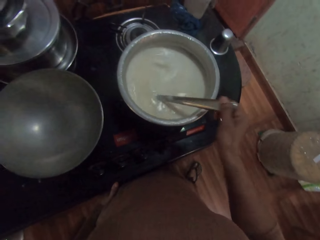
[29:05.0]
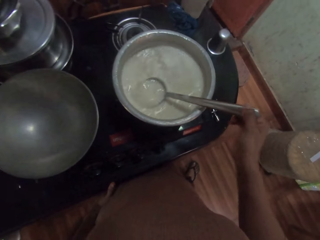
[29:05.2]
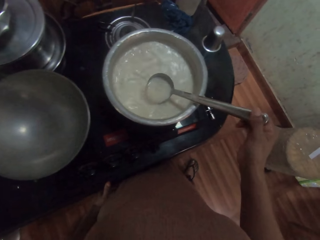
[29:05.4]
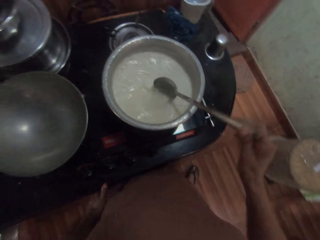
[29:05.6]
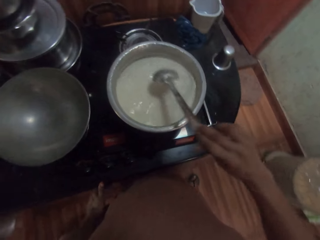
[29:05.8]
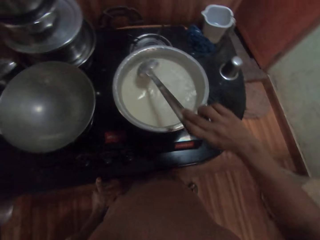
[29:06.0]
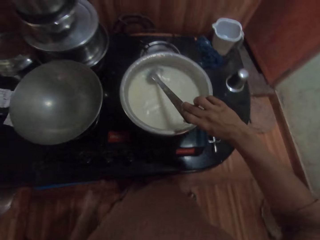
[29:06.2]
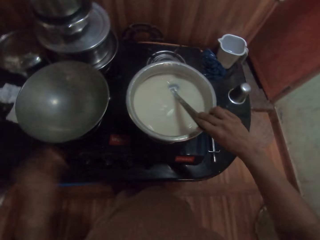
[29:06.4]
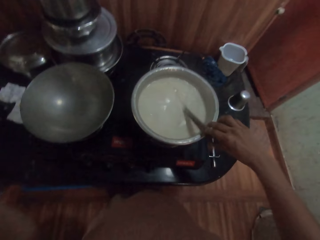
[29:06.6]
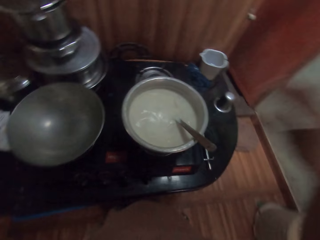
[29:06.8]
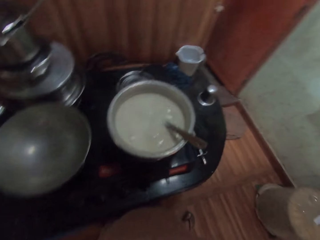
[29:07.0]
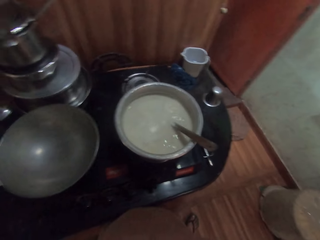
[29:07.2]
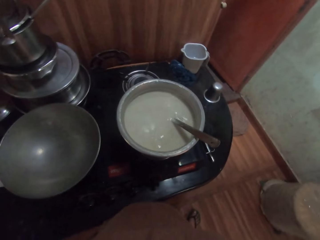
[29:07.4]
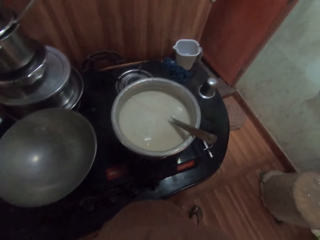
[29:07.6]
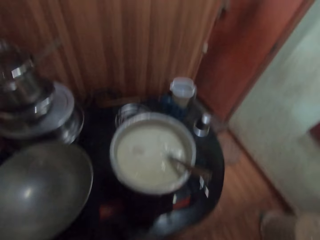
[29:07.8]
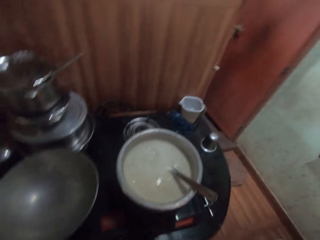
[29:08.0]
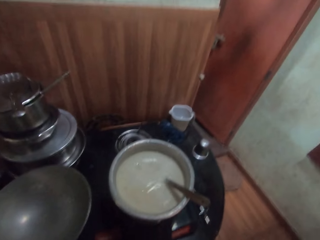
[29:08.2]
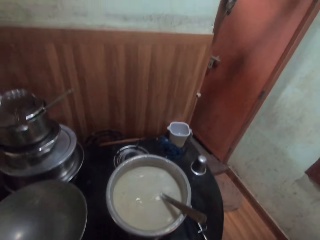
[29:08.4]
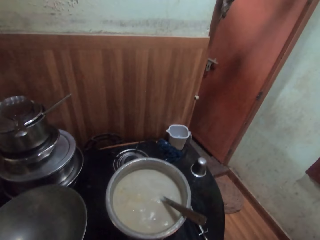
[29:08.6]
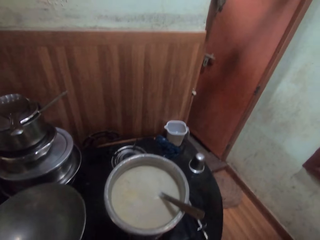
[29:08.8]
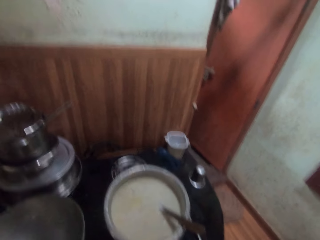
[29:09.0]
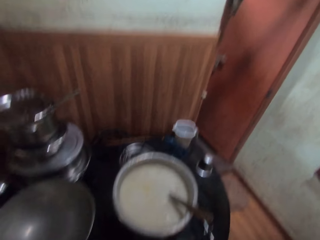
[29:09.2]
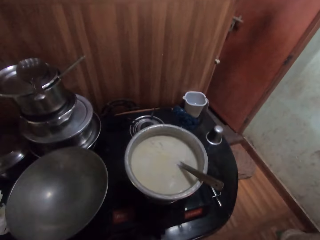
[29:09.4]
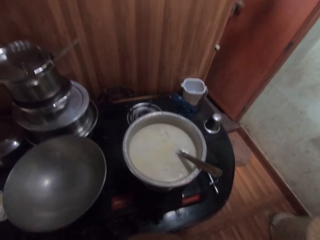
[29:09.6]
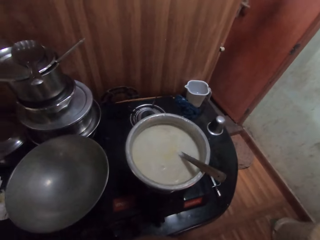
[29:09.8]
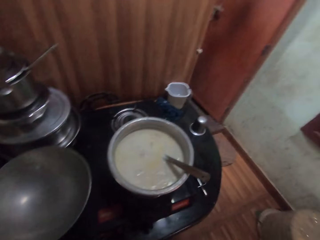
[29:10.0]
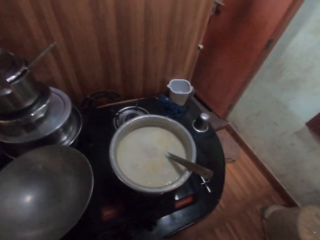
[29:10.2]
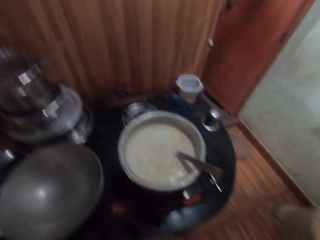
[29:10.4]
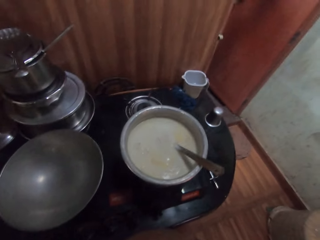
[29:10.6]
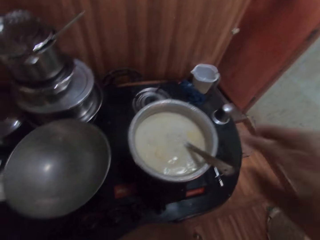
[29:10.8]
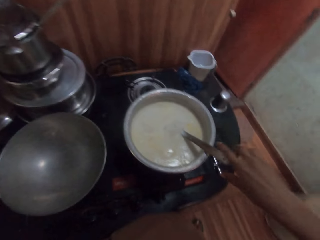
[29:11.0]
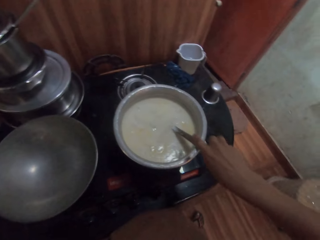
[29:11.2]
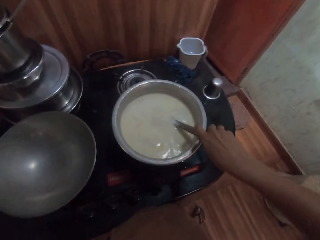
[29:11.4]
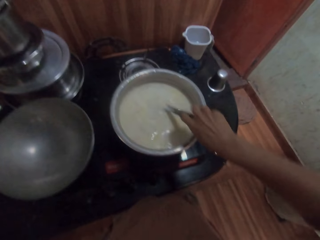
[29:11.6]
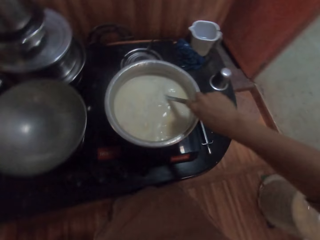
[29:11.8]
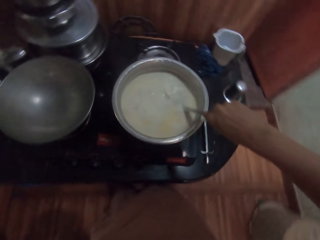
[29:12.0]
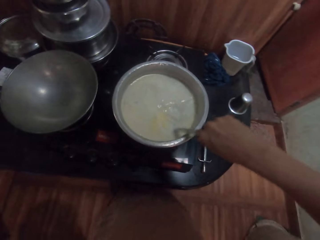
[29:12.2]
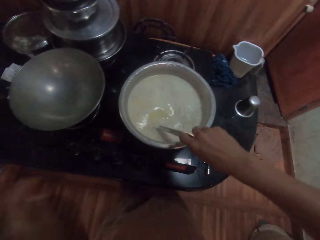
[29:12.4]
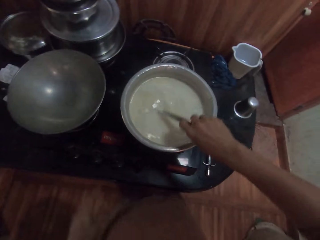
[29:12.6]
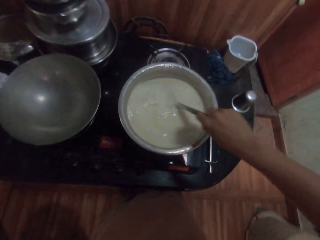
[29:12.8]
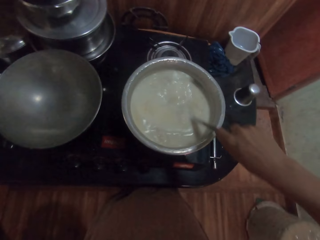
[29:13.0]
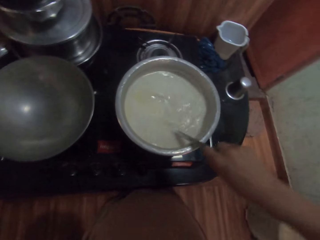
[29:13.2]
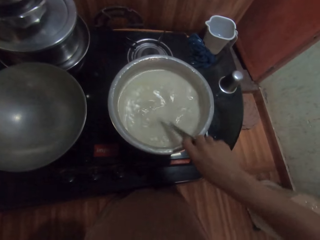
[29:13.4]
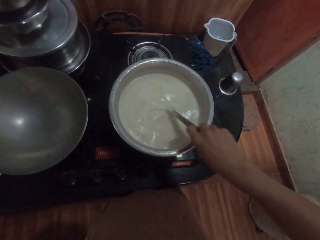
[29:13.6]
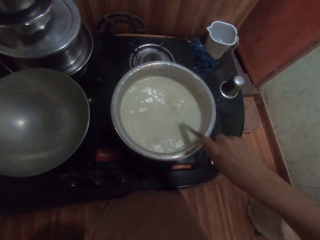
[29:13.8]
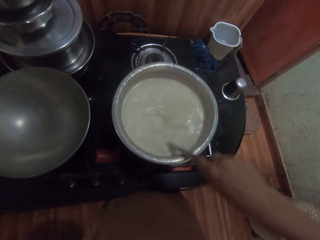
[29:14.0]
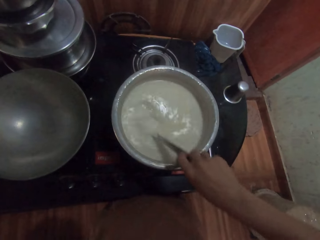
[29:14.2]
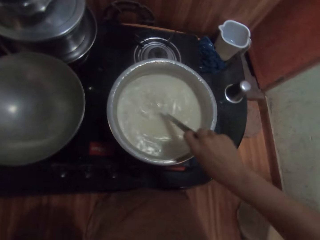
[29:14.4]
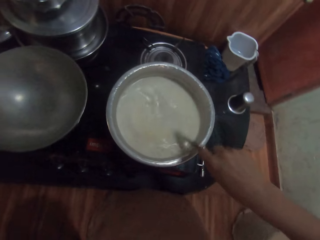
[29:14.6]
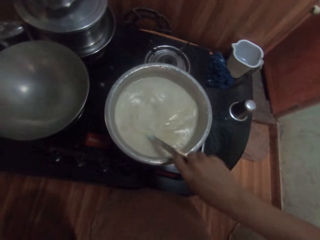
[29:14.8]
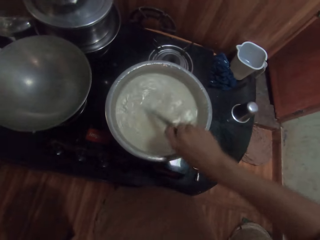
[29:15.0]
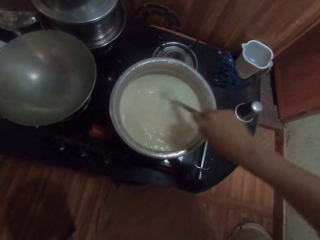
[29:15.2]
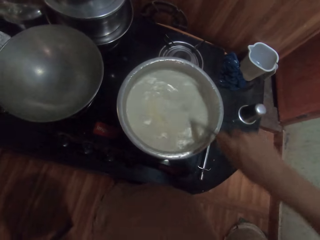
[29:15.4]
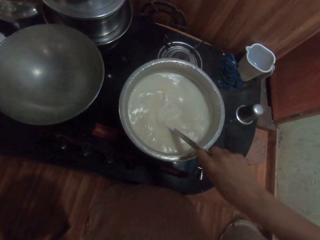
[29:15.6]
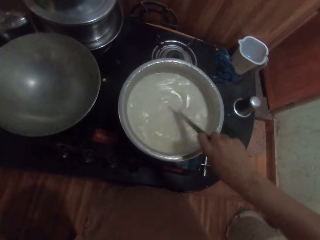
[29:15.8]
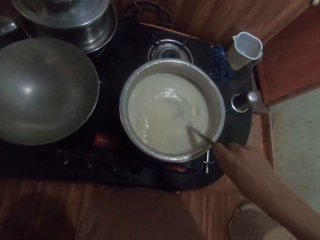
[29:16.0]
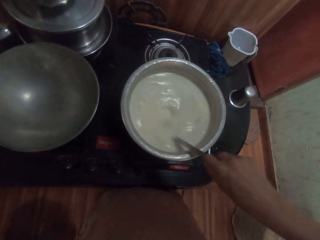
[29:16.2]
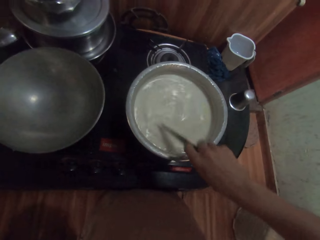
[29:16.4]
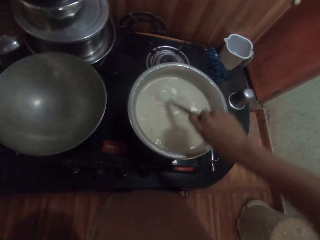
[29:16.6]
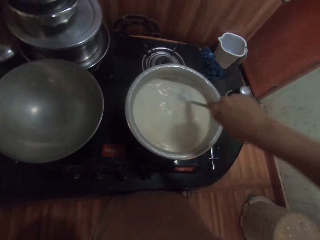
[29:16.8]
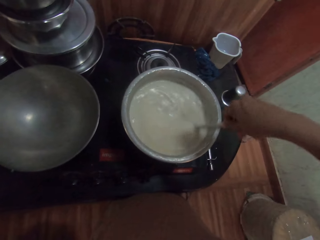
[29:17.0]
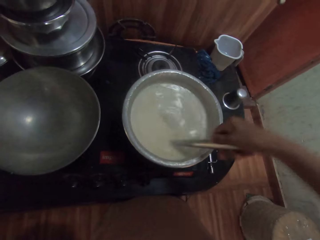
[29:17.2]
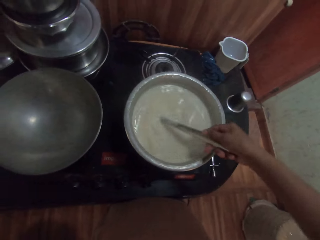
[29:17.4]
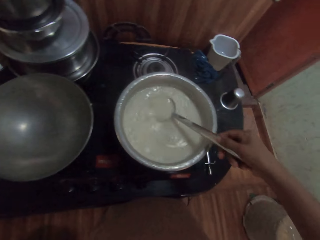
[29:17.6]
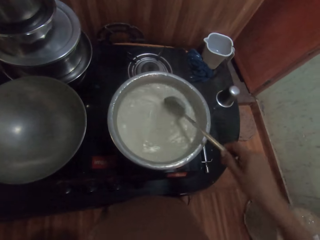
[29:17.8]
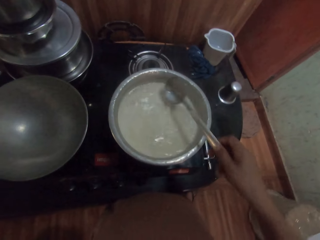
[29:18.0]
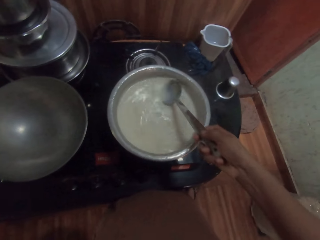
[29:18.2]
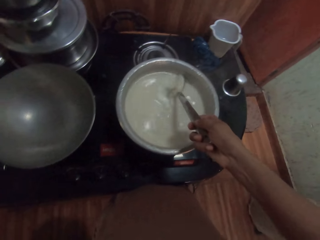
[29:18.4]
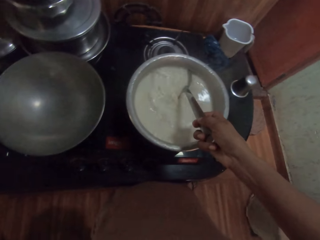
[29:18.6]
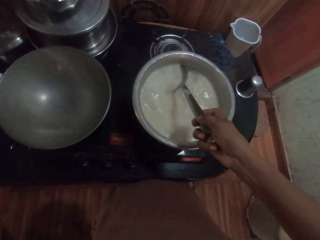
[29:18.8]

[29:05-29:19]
The camera wearer raises the left hand and drops the spoon in the pot with his right hand. He adjusts a camera on his head with both hands. He raises the right hand. He picks up the spoon in the pot with his right hand. He turns the solution in the pot with the spoon in his right hand. He lowers the left hand. He stirs the soup with the right hand.

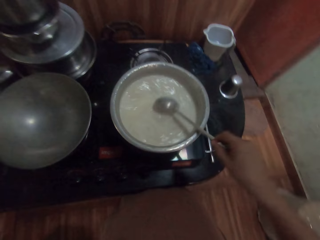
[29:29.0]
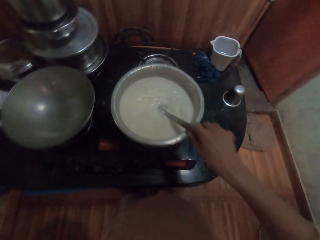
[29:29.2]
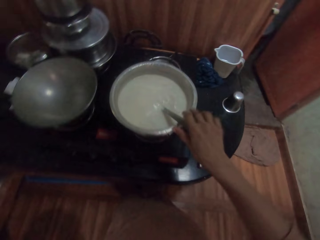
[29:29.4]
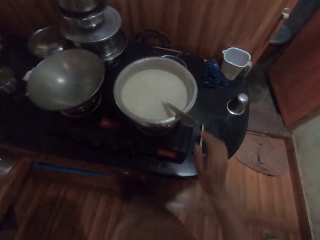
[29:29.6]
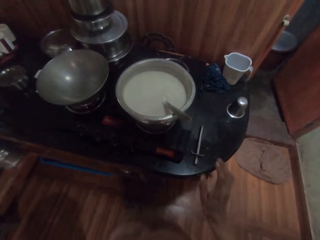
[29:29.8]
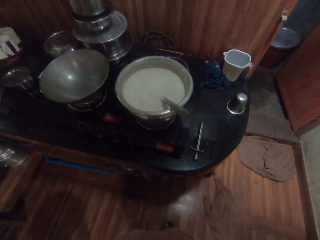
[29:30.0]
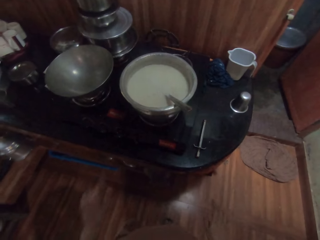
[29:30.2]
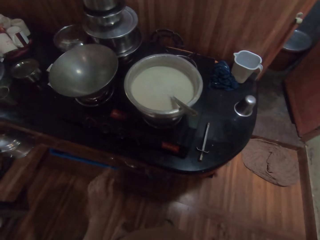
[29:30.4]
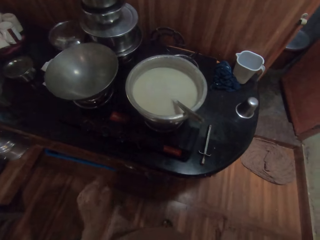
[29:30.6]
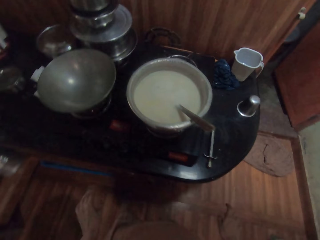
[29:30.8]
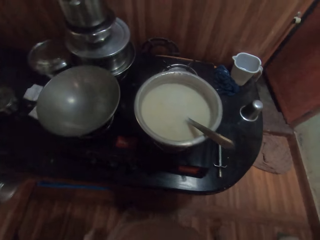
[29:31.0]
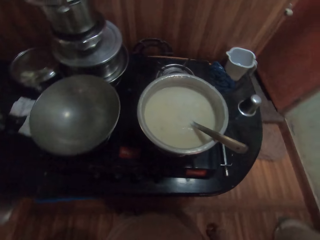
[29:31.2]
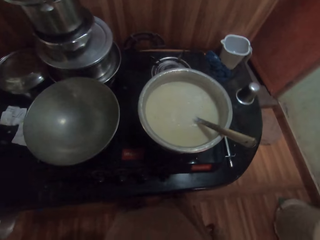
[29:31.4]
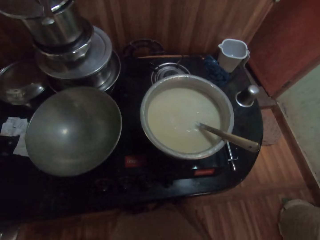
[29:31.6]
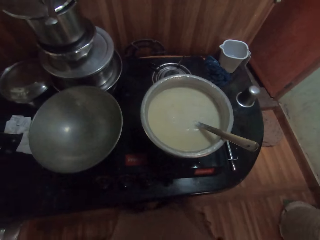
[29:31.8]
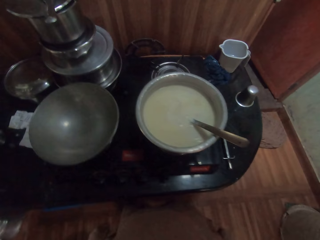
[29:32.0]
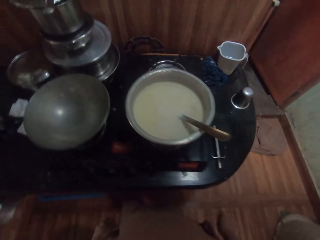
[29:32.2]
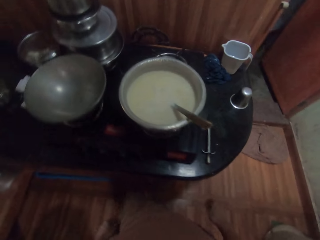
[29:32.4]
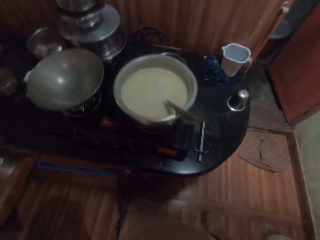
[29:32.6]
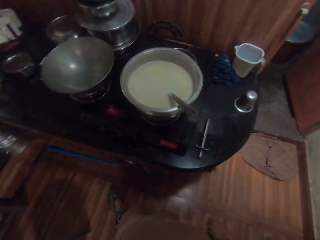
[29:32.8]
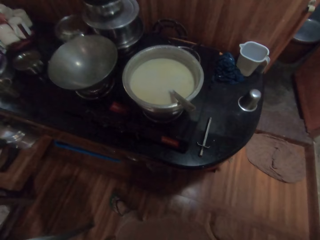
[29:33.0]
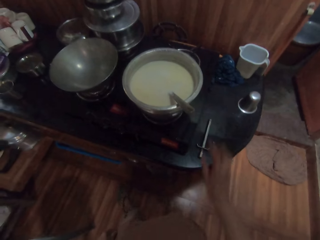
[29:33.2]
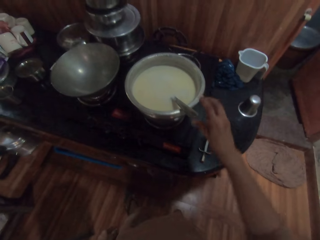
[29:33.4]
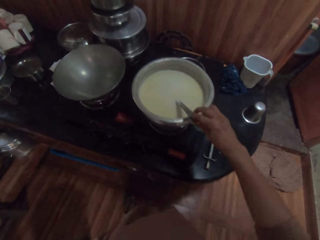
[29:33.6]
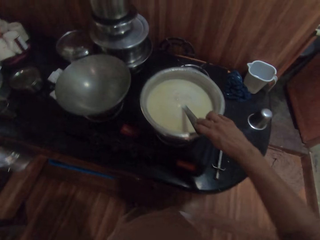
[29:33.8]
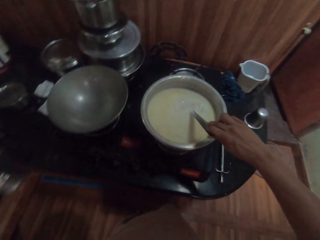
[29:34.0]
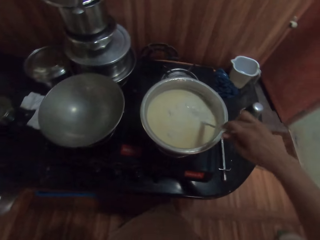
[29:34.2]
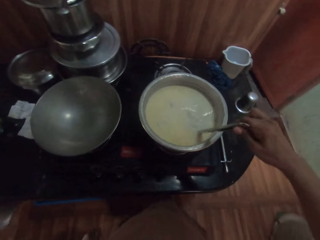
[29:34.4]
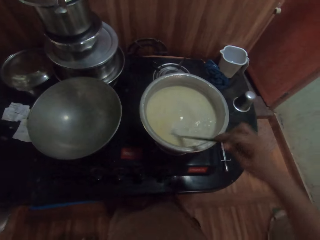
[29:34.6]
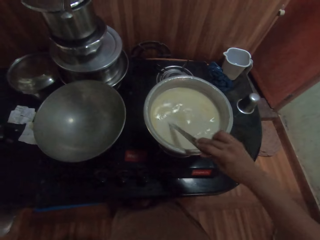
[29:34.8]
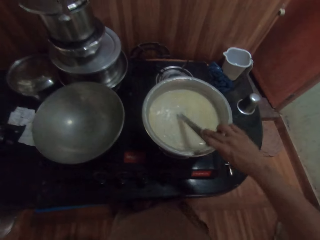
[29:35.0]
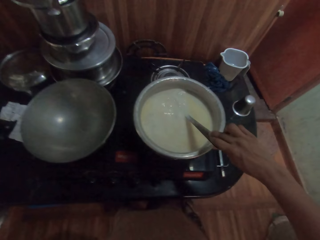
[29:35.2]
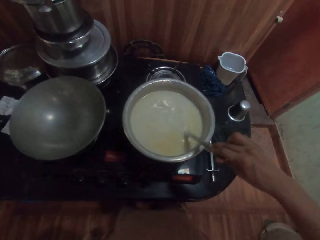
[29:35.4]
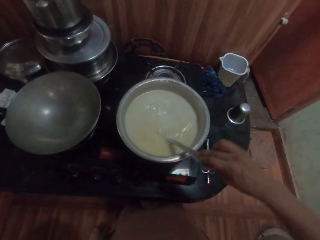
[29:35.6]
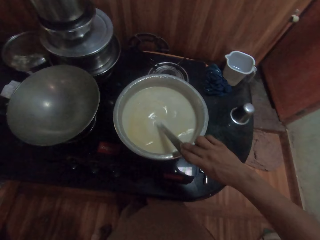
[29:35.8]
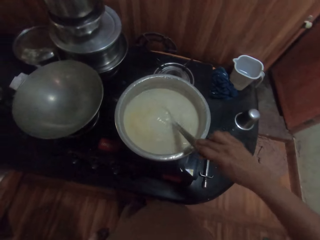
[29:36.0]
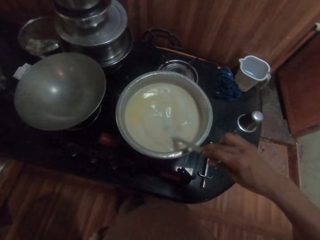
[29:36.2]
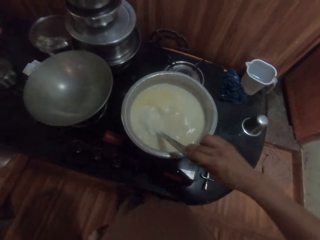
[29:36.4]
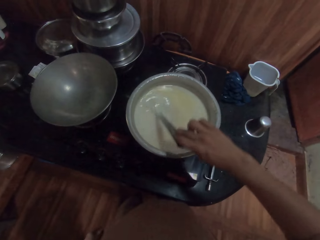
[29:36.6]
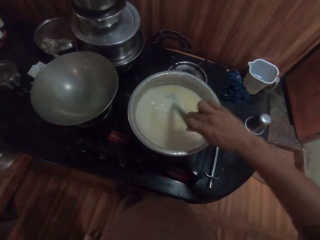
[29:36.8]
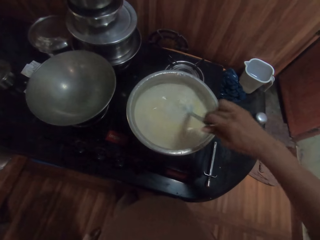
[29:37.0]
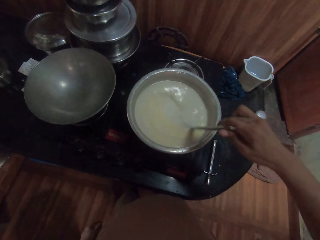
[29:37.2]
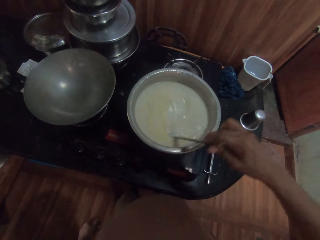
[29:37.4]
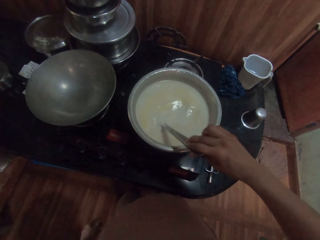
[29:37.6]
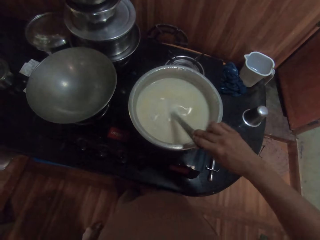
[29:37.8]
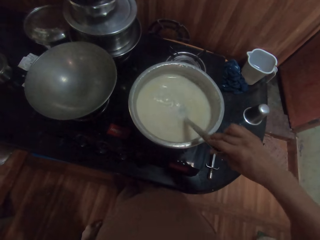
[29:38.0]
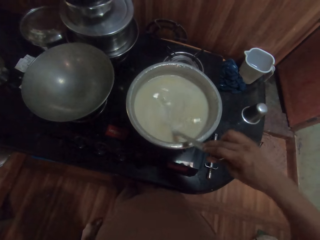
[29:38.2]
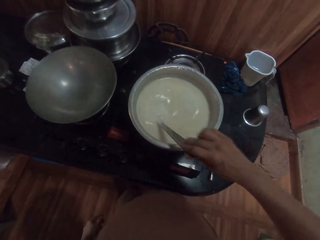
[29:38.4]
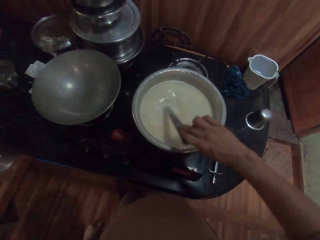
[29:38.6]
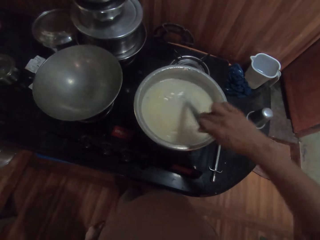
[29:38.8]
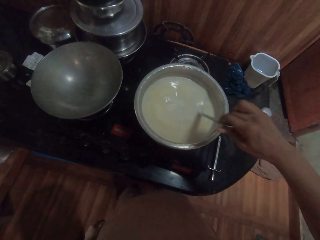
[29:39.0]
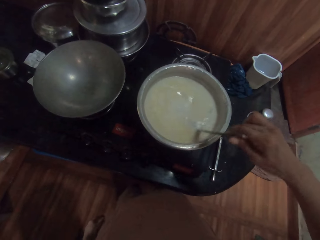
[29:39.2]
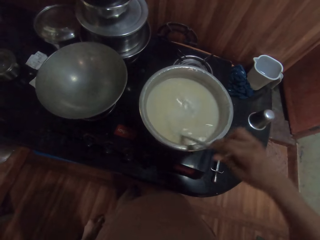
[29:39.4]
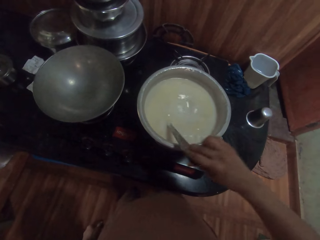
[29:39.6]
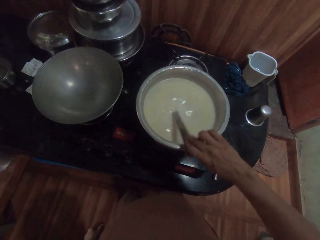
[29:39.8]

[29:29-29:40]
The camera wearer drops the spoon in the pot with his right hand. He moves both hands. He picks up the spoon in the pot with his right hand. He turns the solution in the pot with the spoon in his right hand.
